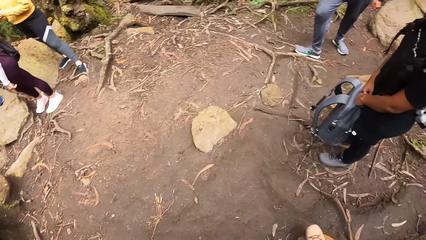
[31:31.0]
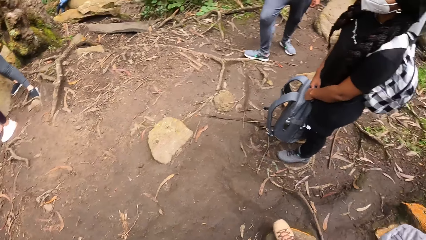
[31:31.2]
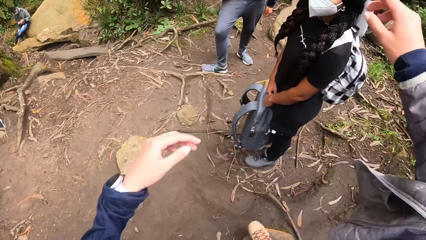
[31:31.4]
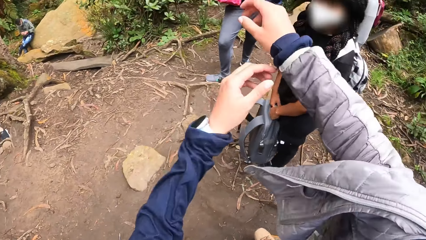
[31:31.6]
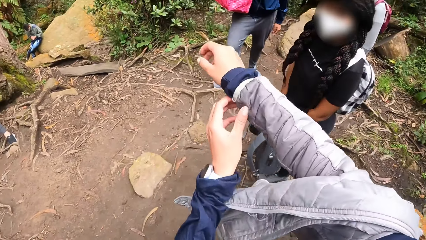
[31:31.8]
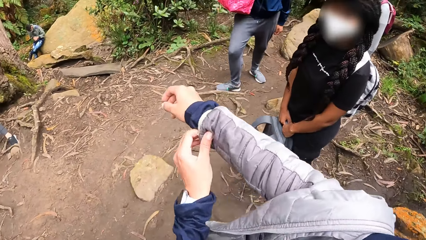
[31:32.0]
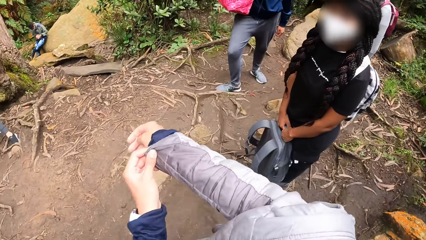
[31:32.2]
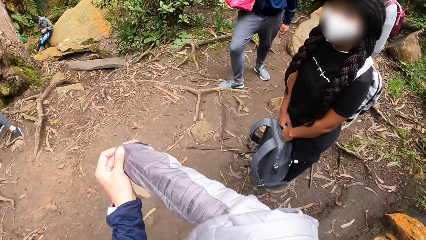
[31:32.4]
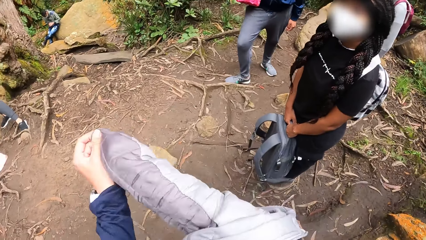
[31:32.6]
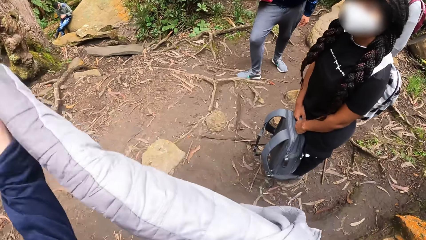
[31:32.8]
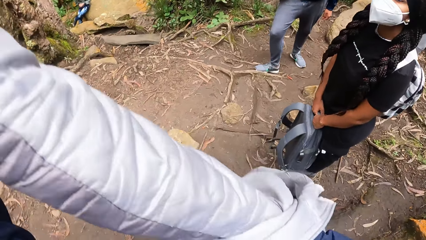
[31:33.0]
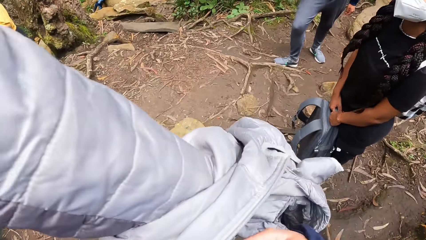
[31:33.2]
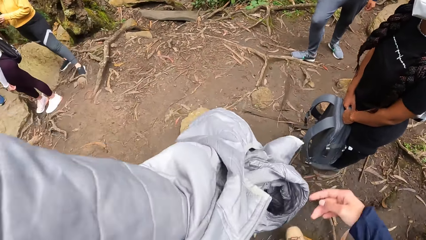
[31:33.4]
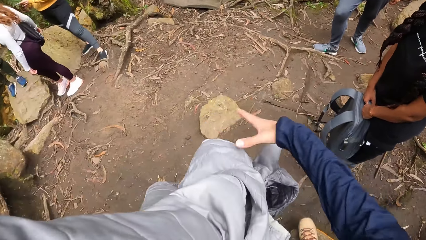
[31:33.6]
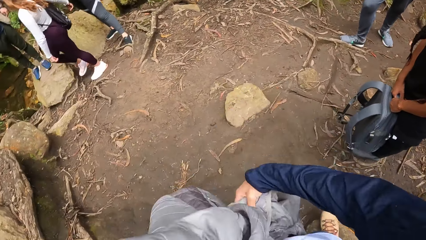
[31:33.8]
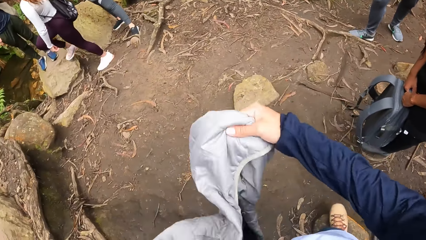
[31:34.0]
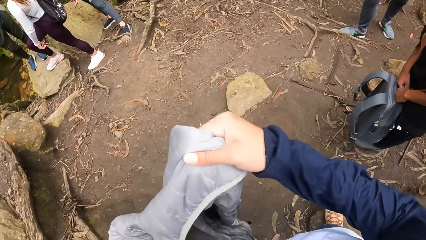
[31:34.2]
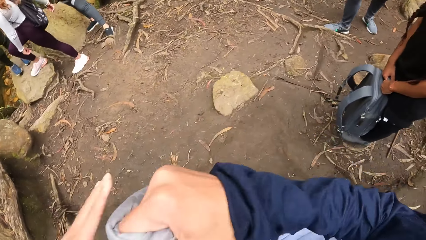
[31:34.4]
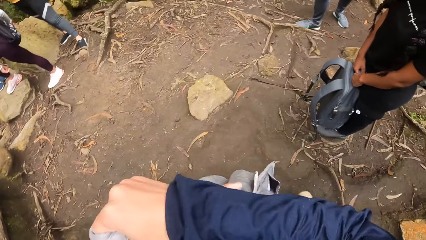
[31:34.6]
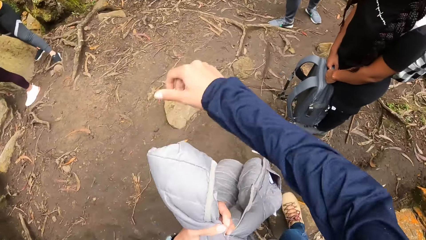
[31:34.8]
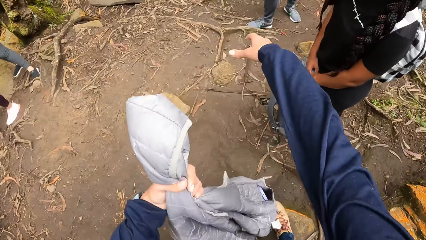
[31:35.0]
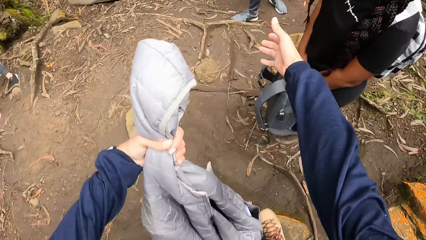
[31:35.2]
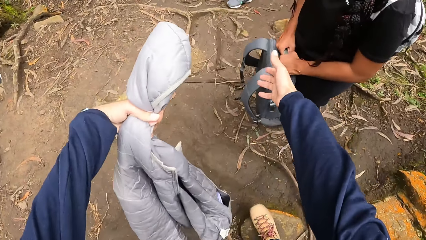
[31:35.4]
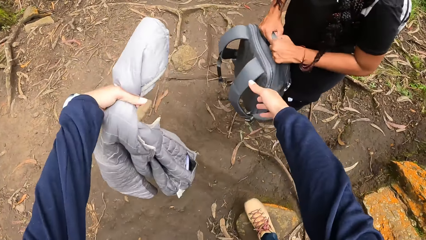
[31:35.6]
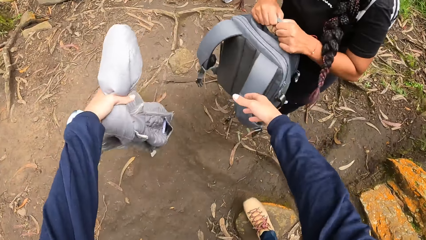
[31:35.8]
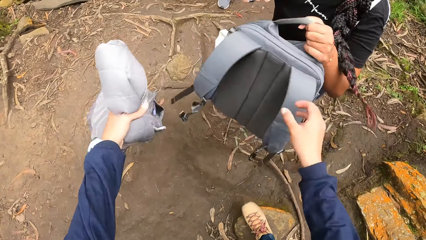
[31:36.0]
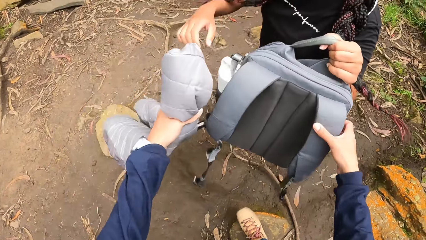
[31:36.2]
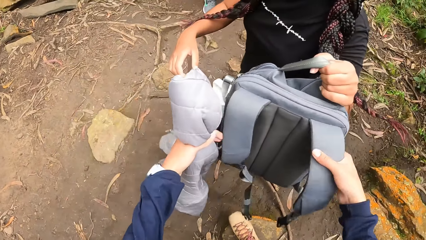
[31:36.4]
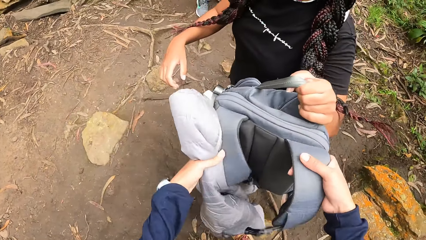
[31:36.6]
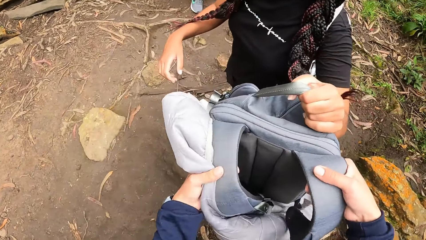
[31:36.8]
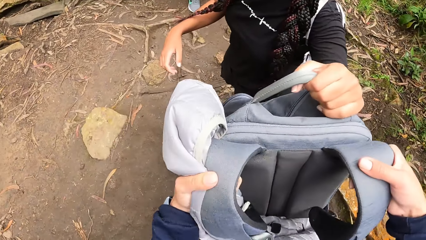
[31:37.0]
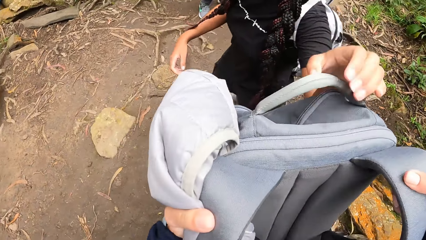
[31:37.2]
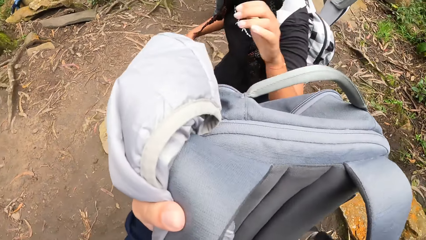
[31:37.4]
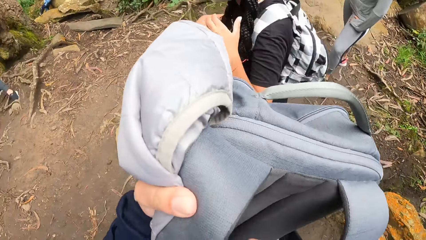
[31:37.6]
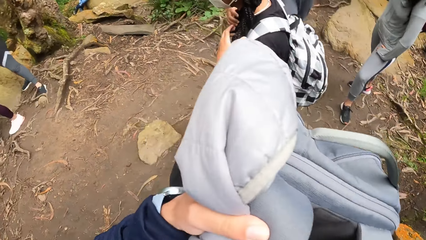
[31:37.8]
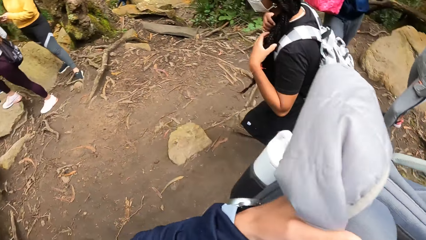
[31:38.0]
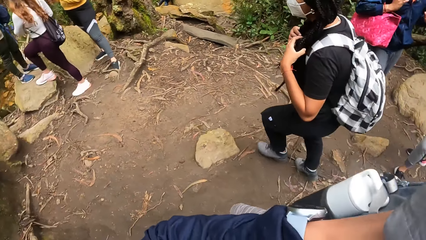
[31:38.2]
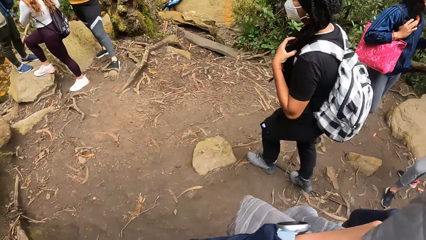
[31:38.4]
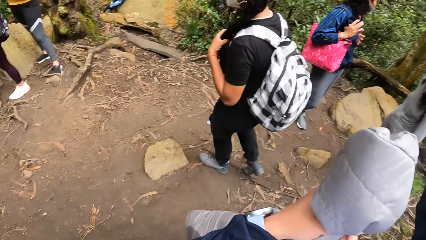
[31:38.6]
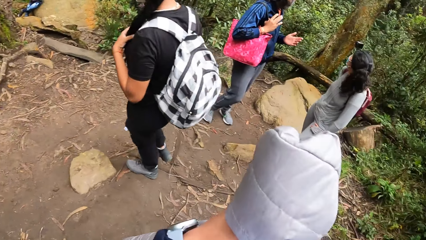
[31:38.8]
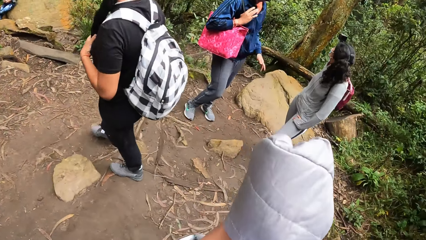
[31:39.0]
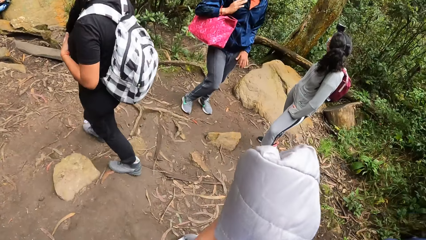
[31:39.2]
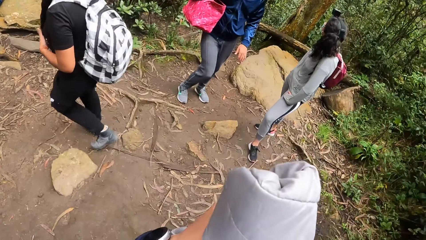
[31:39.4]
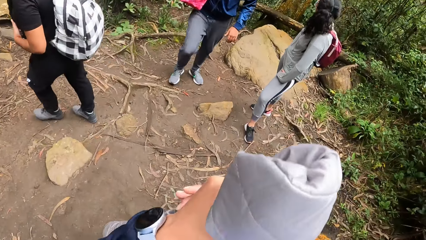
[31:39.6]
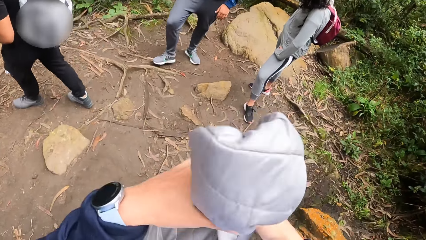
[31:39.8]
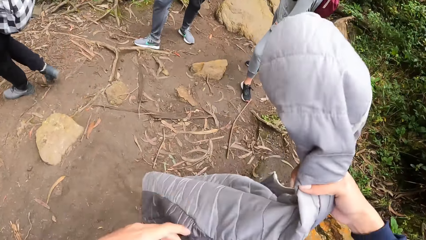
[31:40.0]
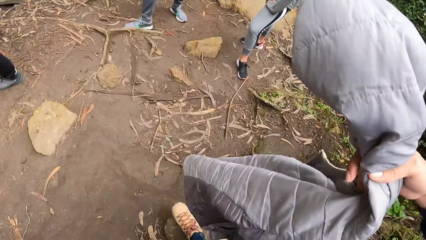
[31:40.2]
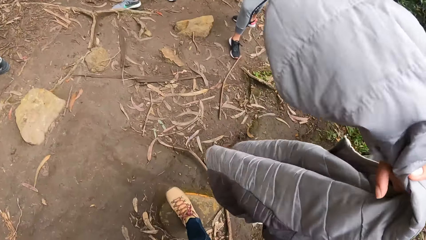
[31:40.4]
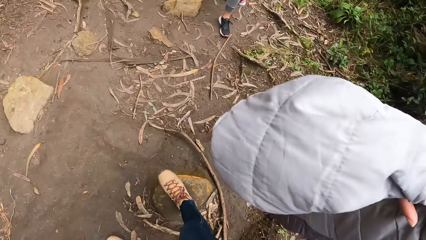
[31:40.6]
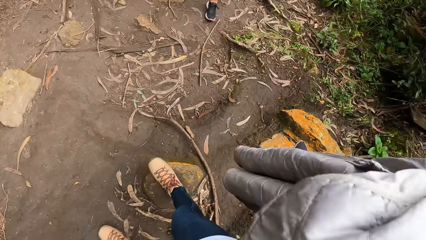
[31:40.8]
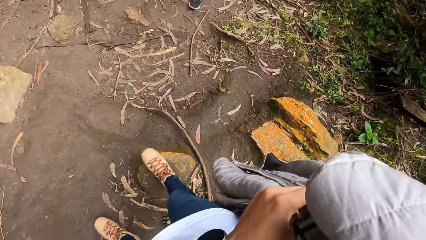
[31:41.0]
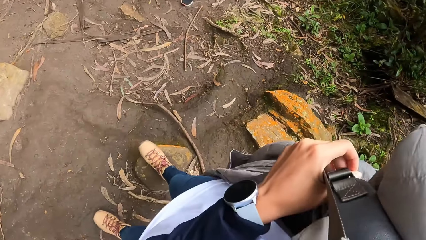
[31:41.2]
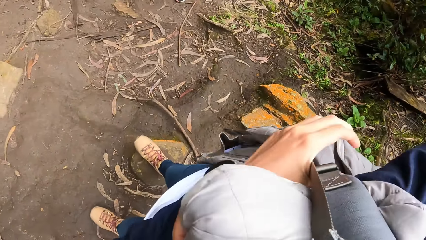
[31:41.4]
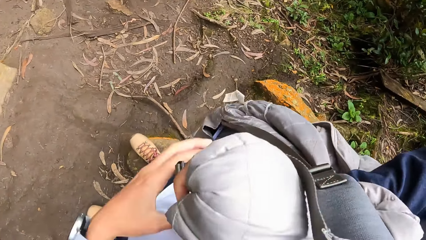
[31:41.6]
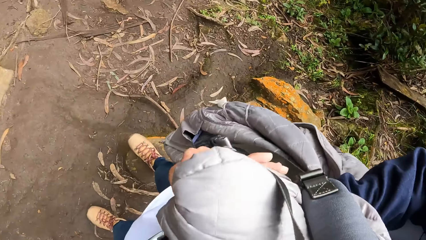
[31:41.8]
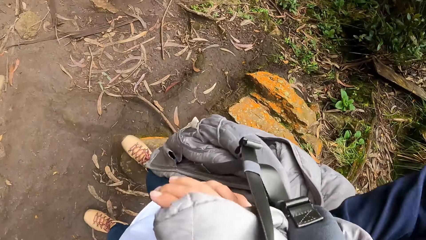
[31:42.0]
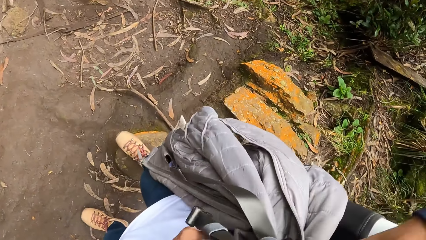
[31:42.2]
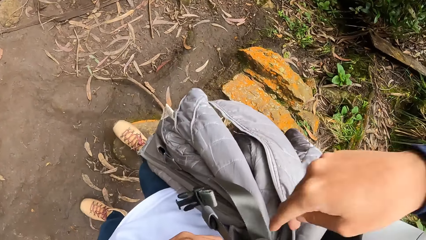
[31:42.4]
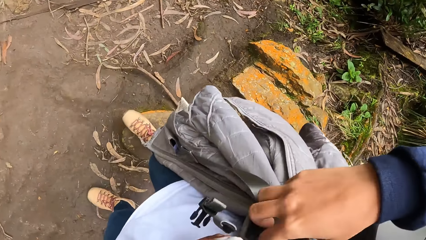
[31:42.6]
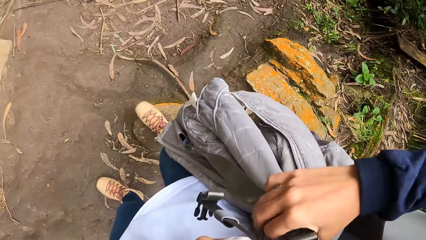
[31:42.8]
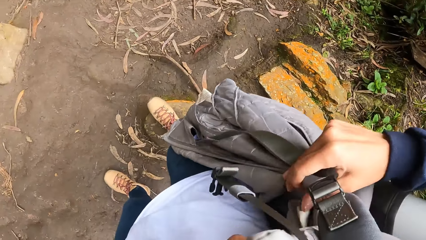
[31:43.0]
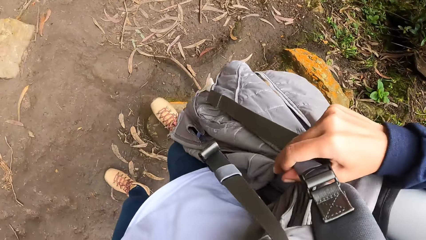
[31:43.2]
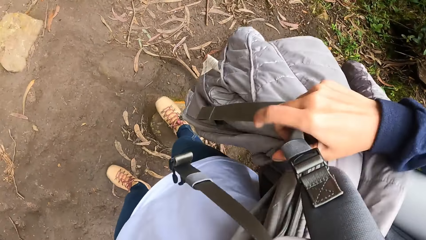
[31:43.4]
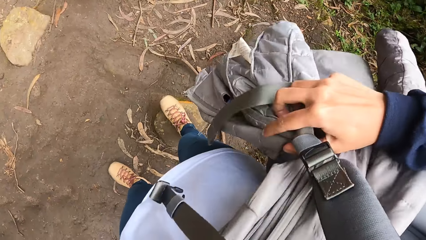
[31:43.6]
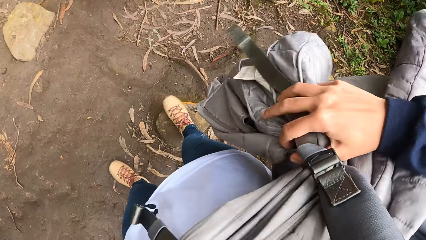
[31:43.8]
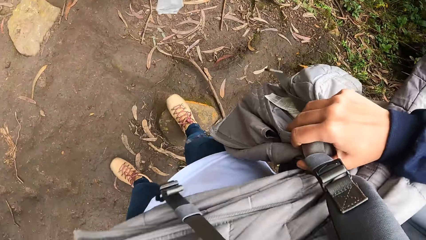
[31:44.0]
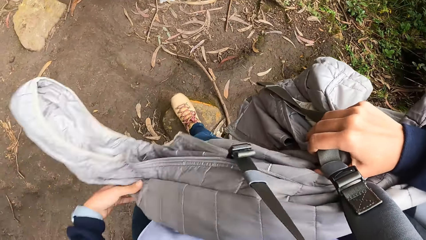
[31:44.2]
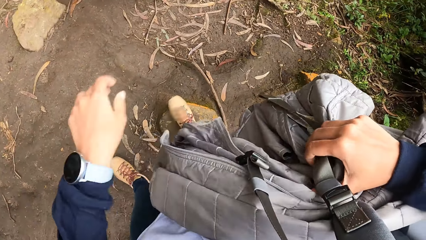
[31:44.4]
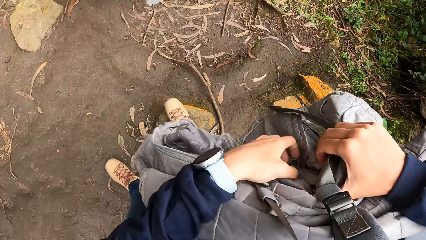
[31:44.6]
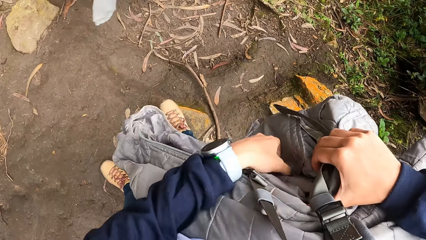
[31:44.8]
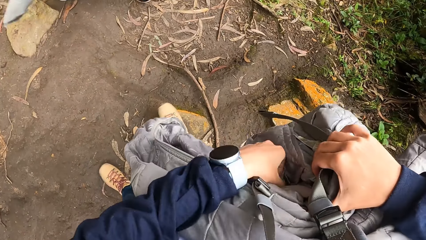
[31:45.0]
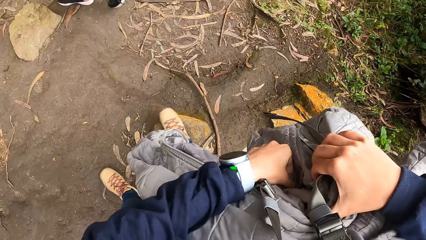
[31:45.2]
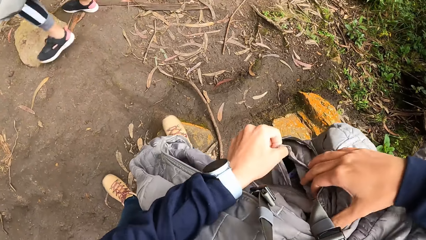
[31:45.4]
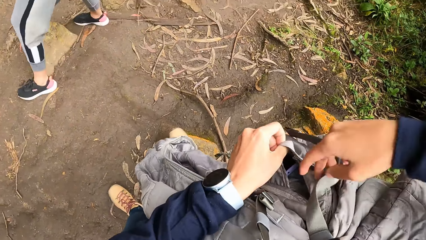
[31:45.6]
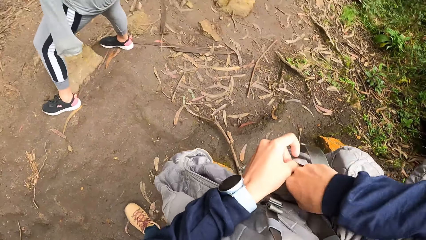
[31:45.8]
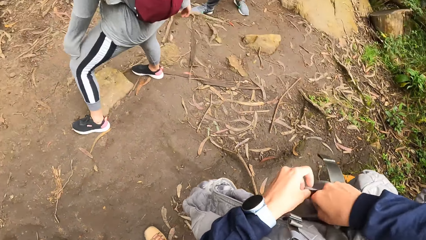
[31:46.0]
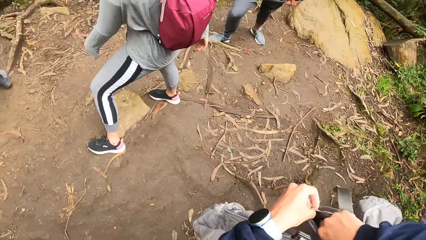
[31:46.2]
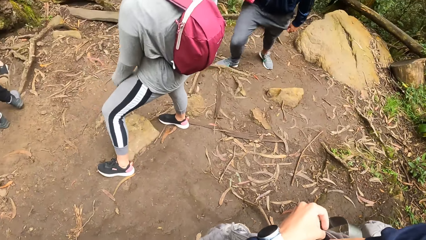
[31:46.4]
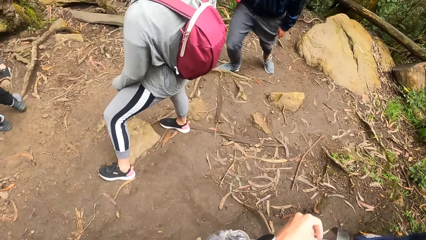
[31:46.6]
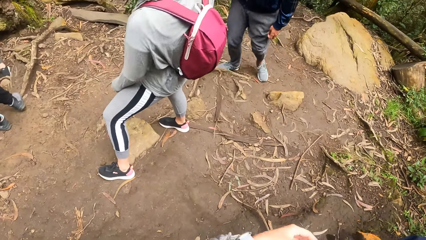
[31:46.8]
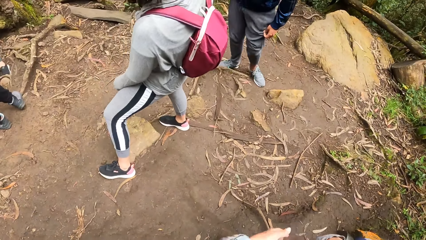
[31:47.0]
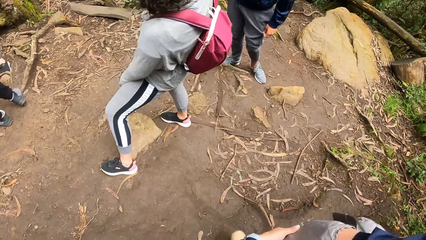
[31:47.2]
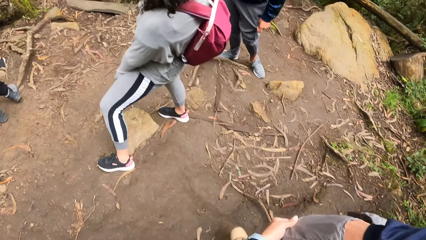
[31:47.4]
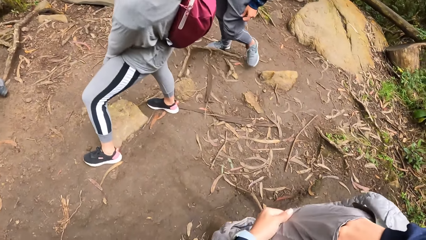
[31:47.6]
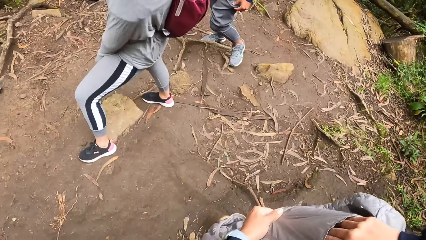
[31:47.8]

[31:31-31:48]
The camera wearer removes the jacket. They hold the jacket with his right hand. They pass the jacket in his right hand to his left hand. They receive the schoolbag from the woman with his right hand. They hang the schoolbag on his right shoulder. They pass the jacket in his left hand to his right hand. They hang the jacket on the schoolbag with both hands. They open the pocket of the jacket with her left hand. They dip her right hand into the pocket of the jacket. A woman interacts with another woman.
